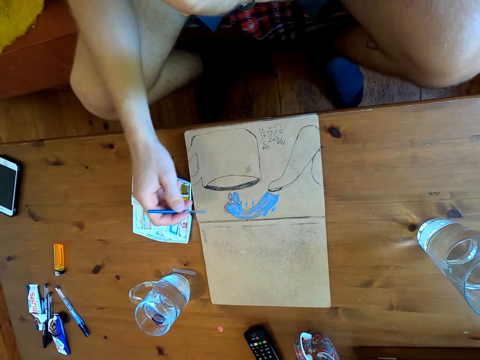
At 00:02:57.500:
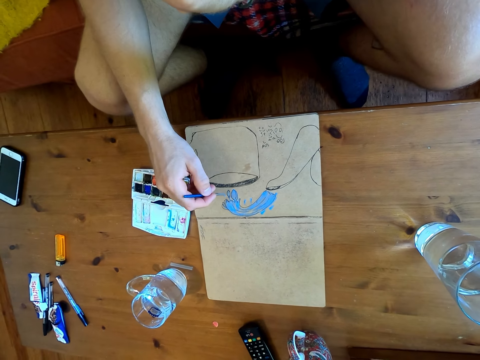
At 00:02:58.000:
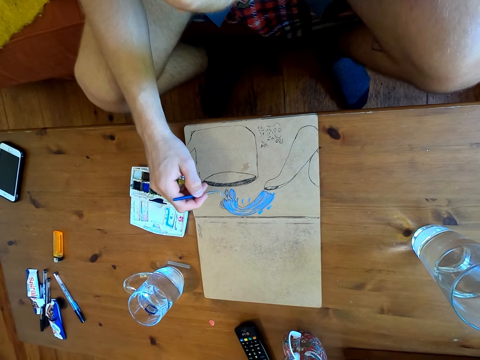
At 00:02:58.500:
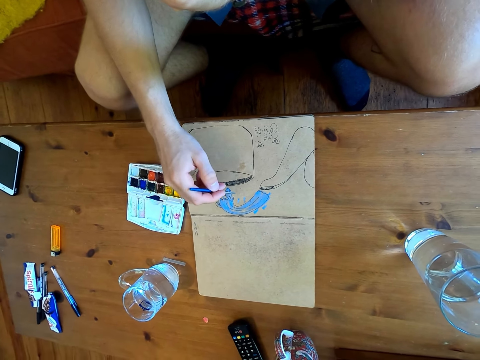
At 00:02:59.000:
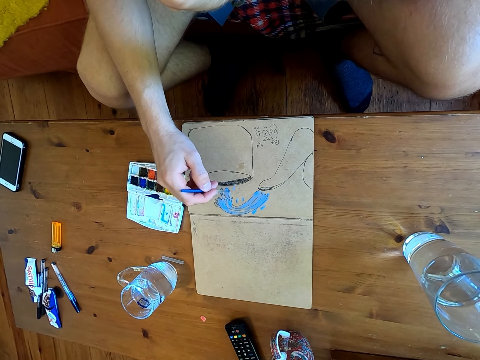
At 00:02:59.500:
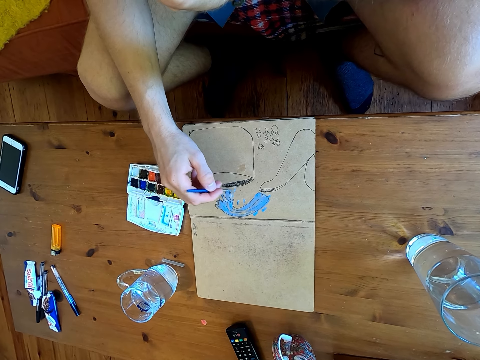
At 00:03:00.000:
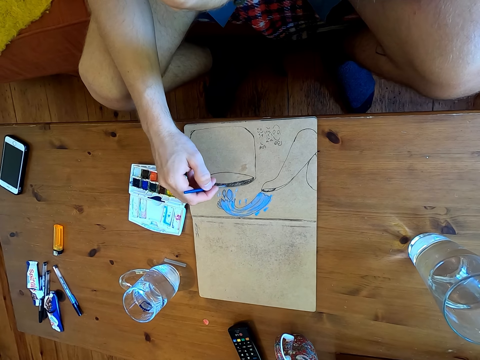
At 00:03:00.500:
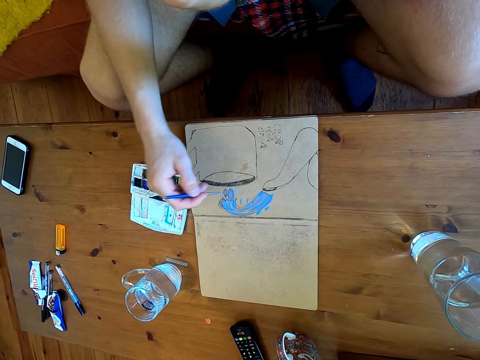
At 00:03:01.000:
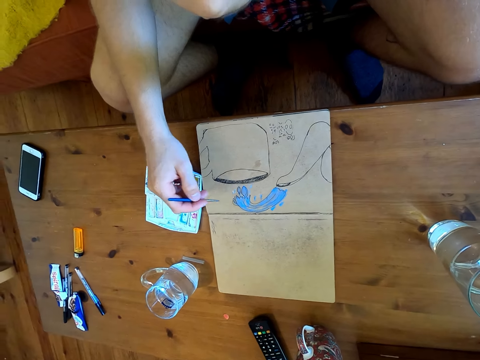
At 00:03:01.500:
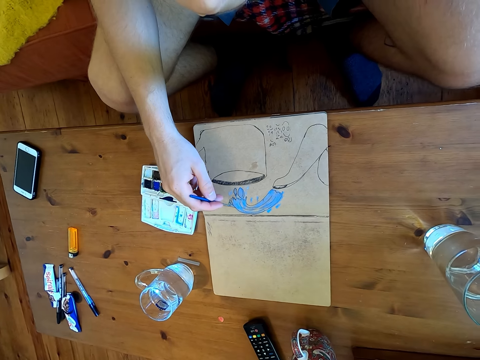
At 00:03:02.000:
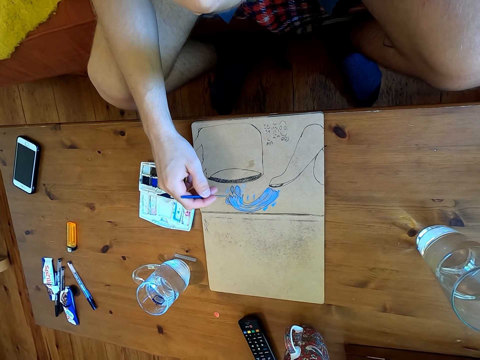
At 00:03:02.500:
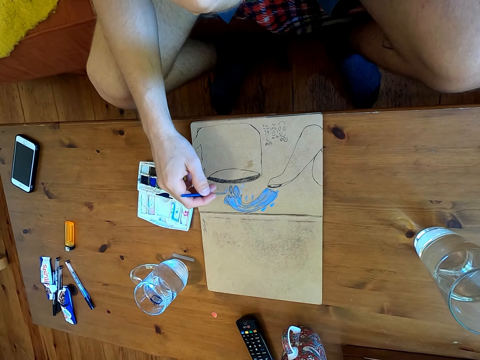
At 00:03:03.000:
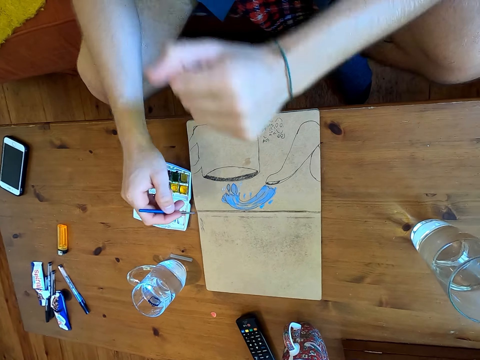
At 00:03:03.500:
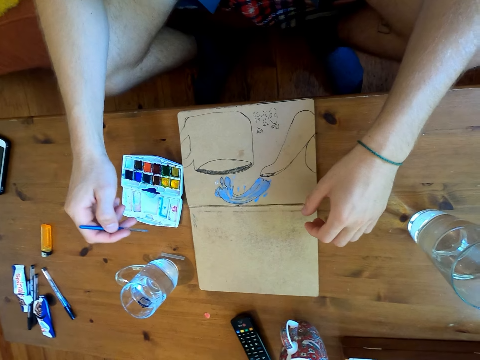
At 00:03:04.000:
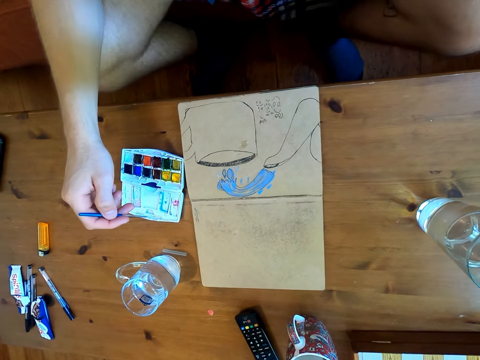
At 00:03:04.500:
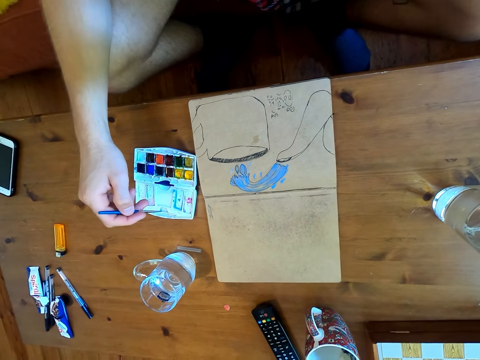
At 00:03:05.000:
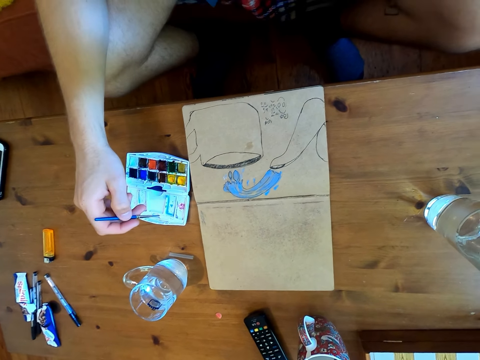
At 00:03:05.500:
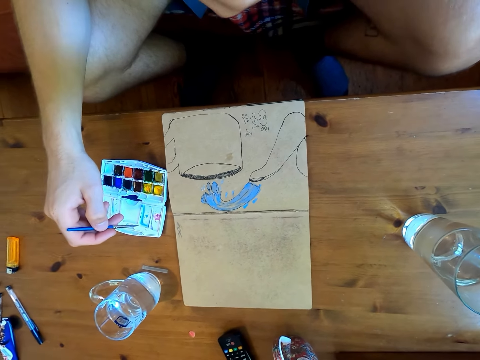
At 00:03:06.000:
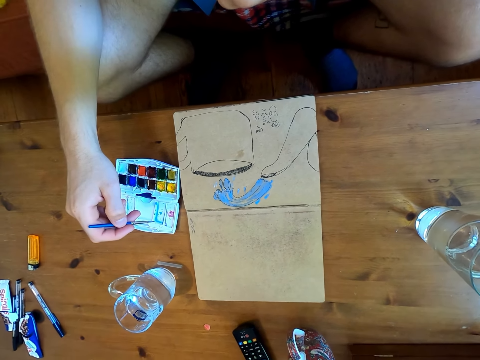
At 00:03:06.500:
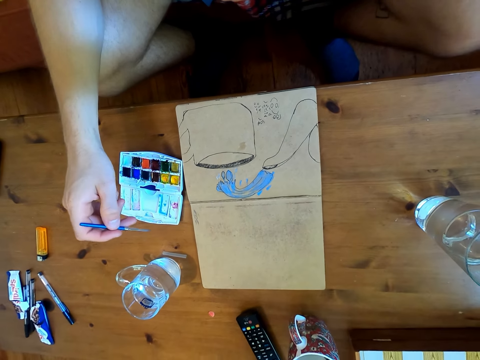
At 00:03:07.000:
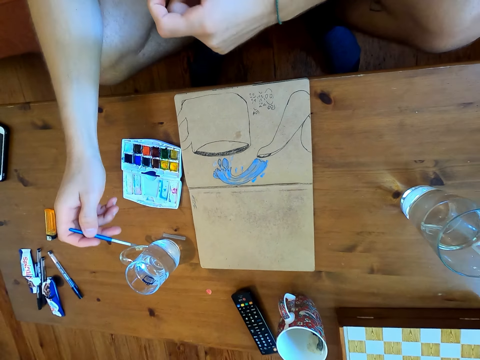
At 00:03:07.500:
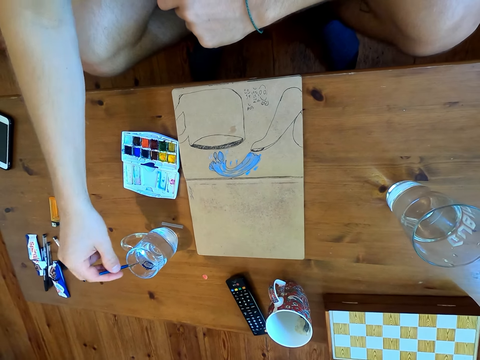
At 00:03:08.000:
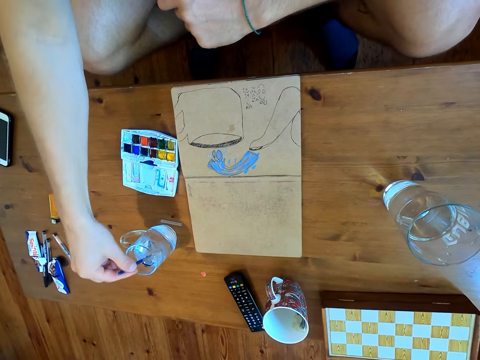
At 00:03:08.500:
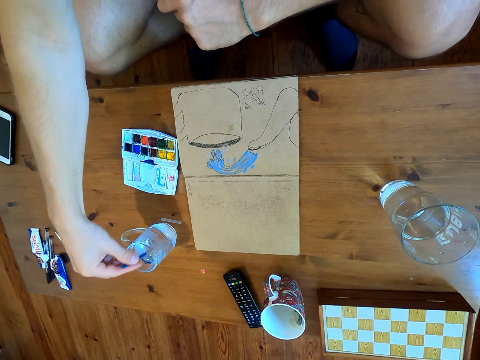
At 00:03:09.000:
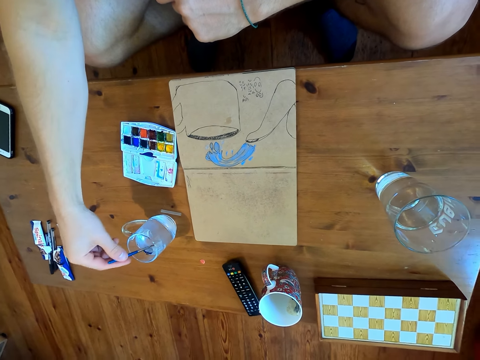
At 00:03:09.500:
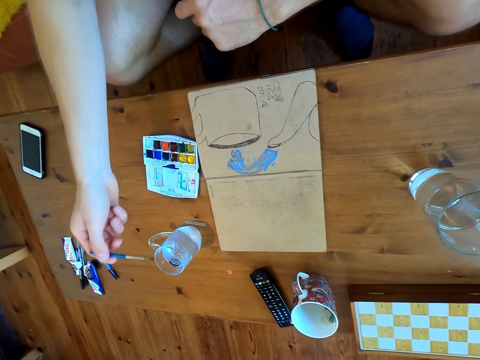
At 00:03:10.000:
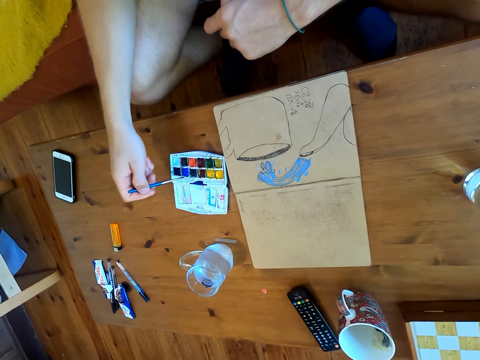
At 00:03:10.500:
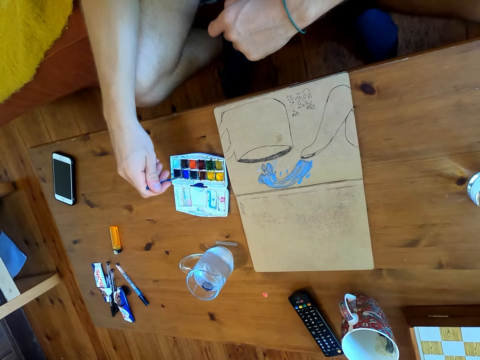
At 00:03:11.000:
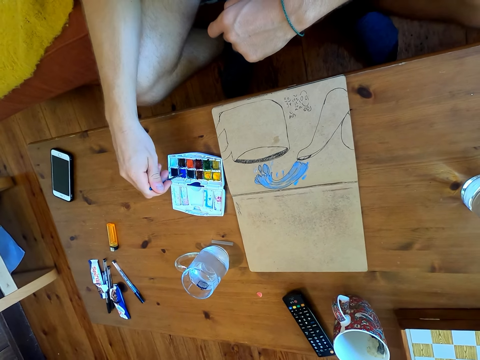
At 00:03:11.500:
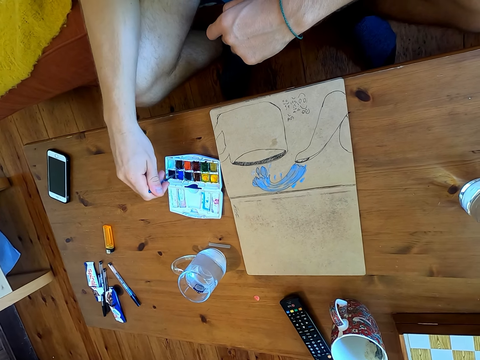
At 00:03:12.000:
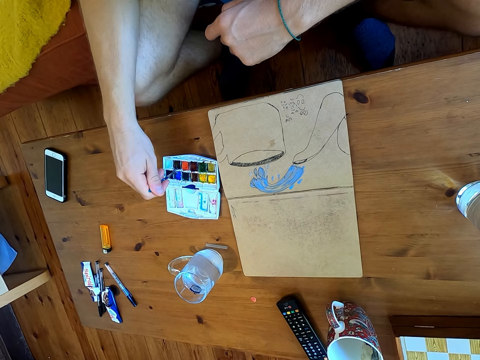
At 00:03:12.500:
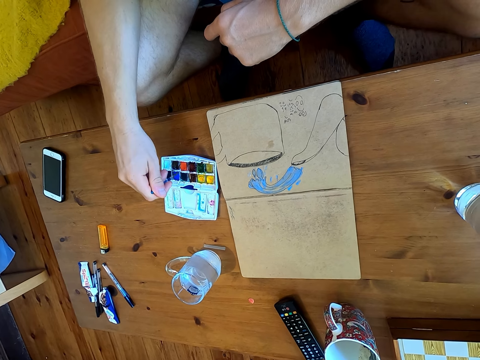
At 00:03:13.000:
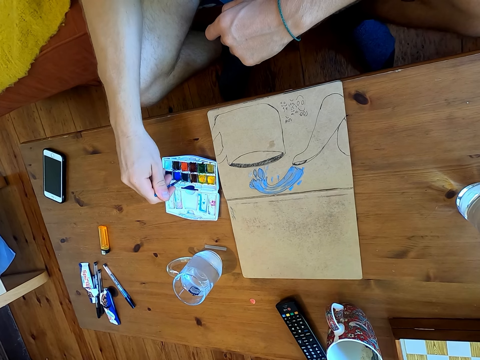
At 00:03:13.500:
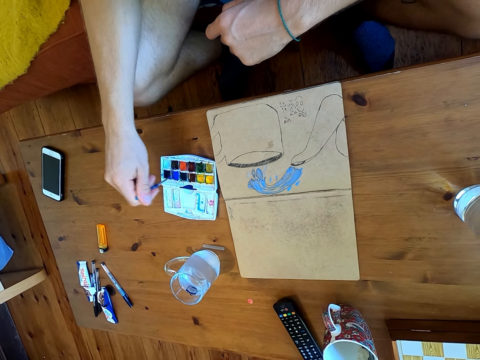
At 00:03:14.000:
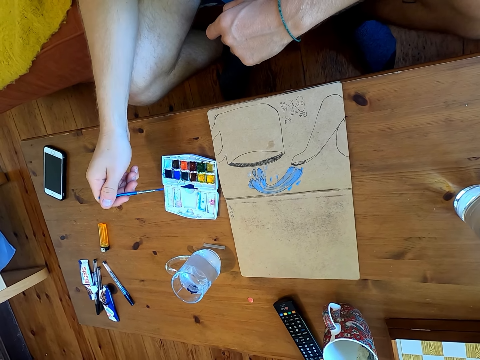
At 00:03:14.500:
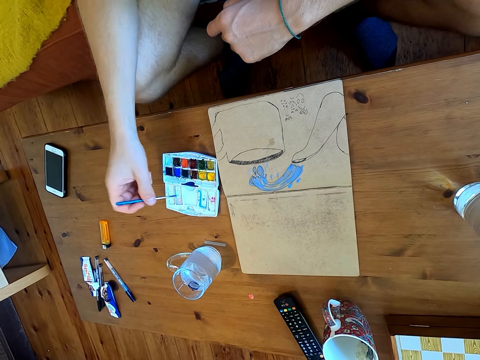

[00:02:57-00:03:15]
The camera wearer immerses the brush in watercolor. They paint the drawing on the paper. They stare at the drawing. They dip the brush in a glass of water. They mix paint in the paint plate. They immerse the brush in watercolor.

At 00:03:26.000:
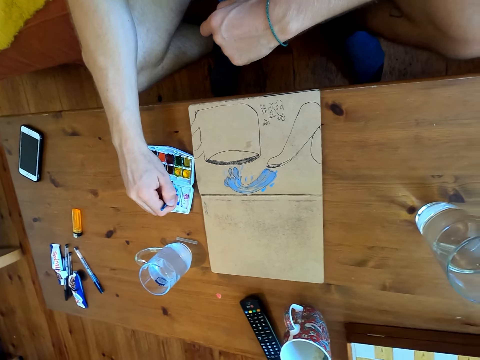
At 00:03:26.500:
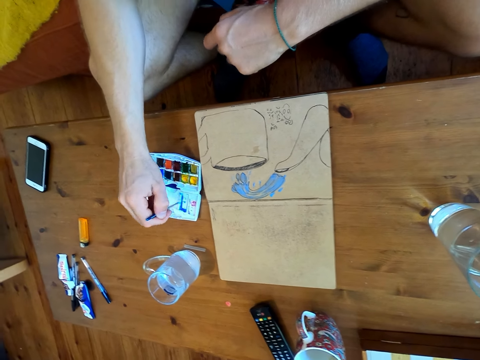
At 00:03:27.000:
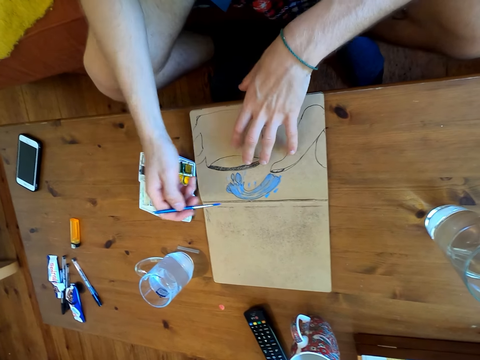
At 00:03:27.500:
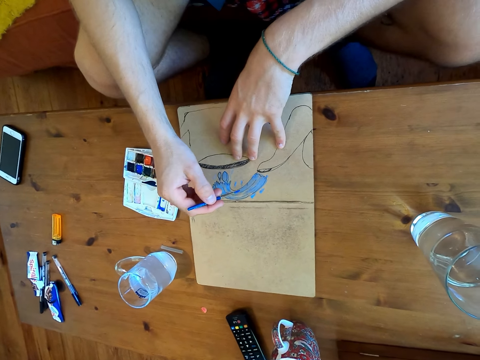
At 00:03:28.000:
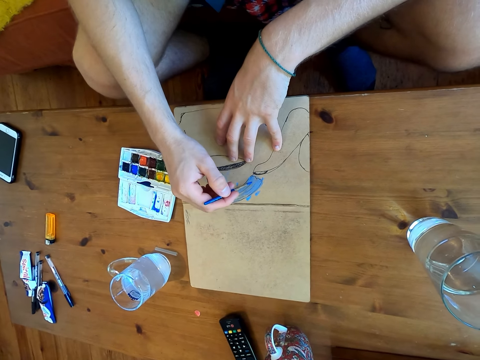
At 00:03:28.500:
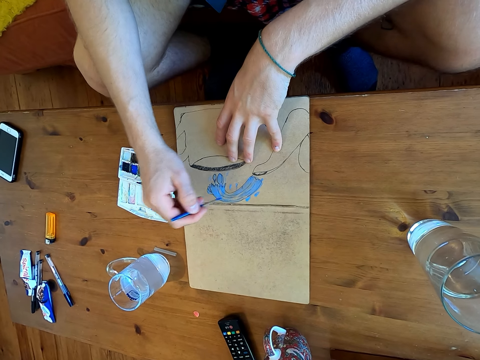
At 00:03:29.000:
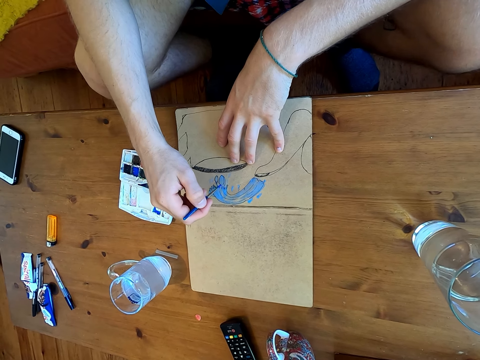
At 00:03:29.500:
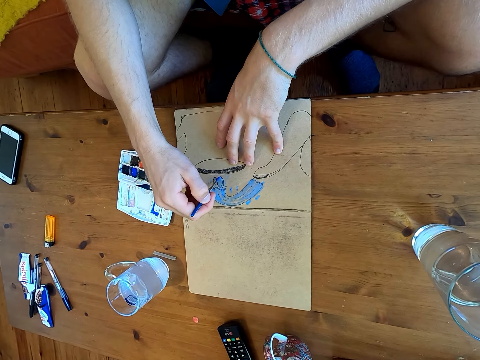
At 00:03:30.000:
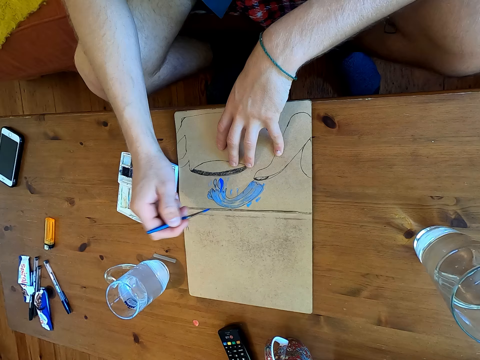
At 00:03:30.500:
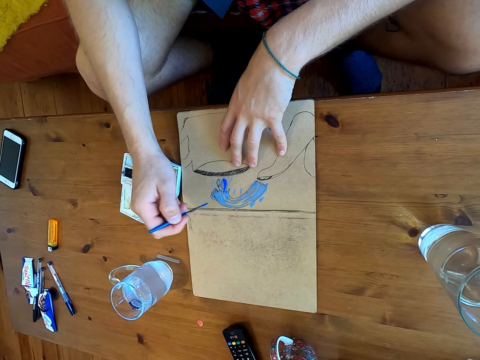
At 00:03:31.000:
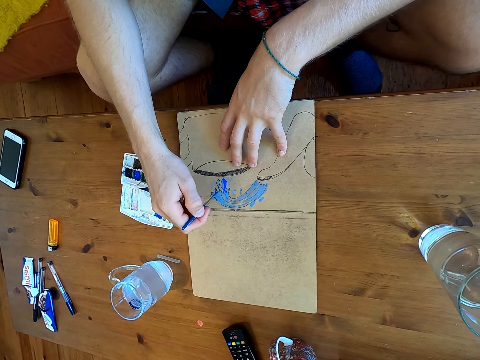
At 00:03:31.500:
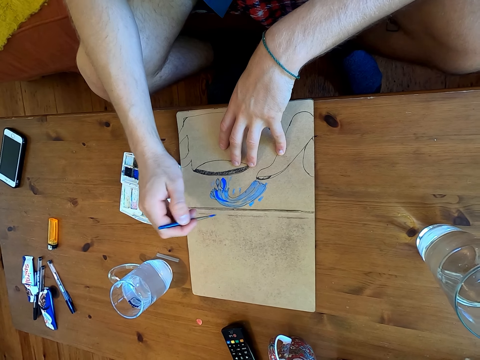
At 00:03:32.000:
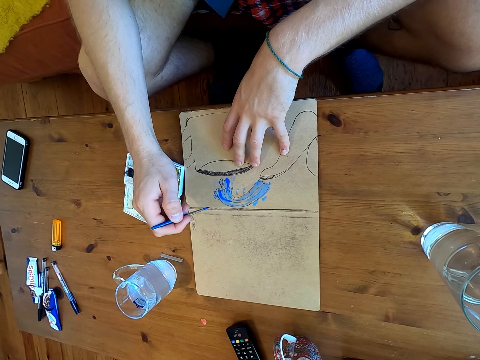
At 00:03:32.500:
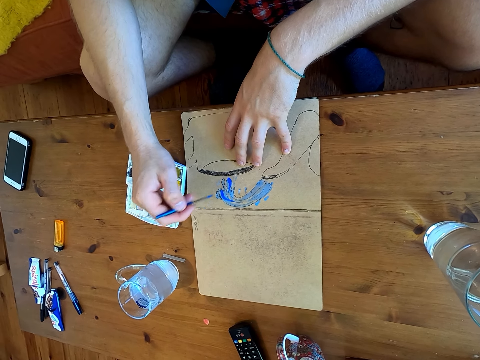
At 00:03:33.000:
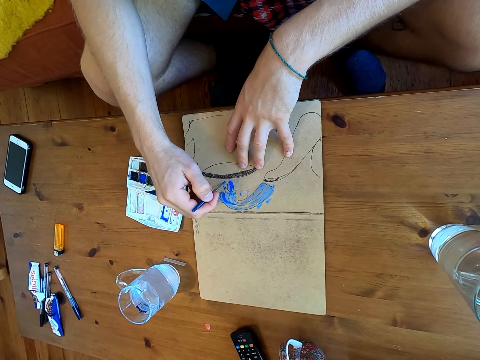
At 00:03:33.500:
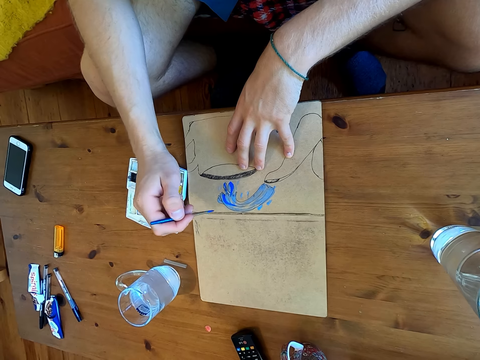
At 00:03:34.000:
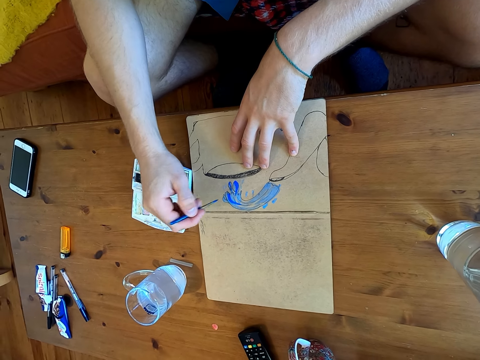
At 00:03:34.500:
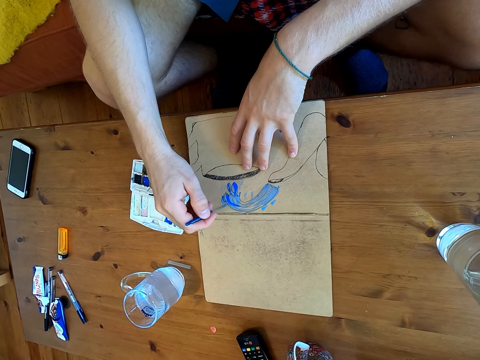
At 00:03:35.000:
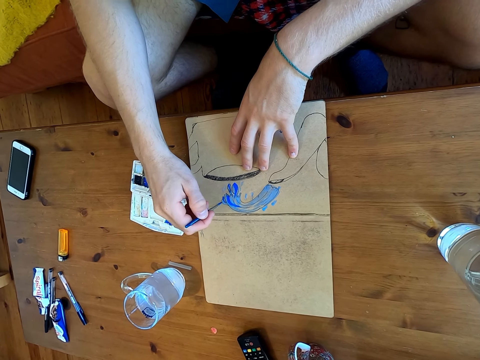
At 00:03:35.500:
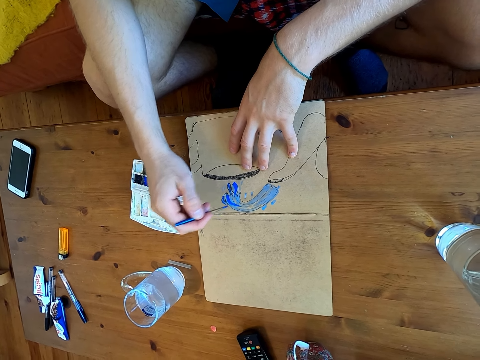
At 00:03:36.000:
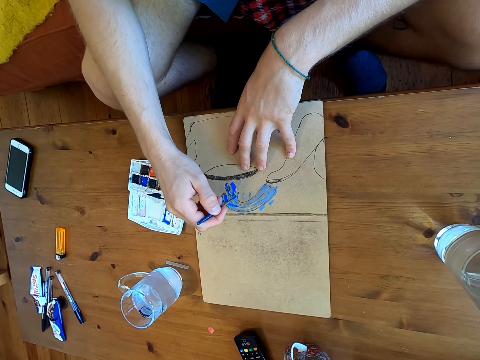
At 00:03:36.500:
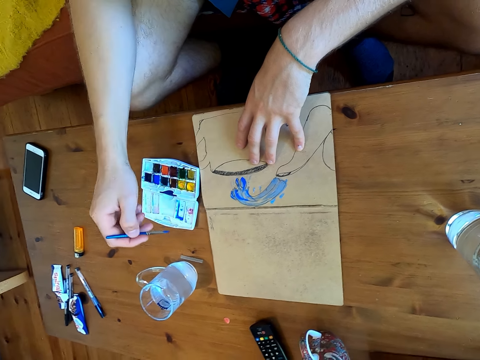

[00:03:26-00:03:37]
The camera wearer paints the drawing on the paper.
